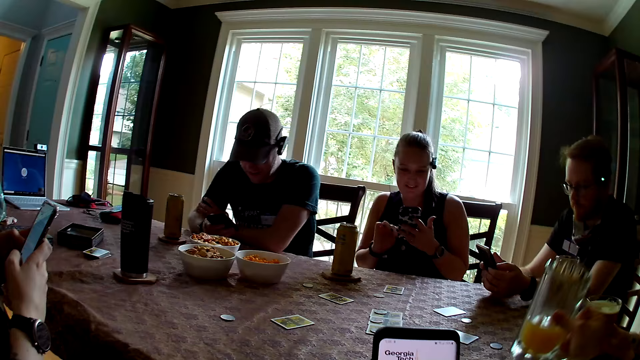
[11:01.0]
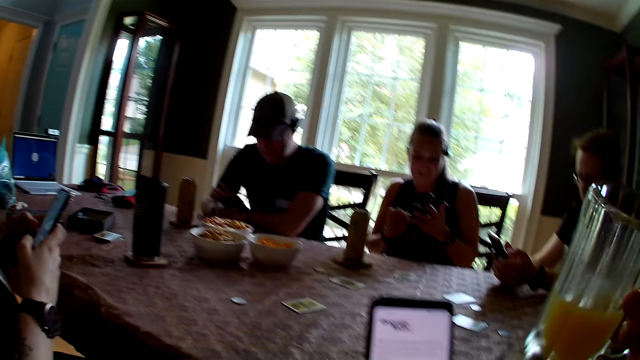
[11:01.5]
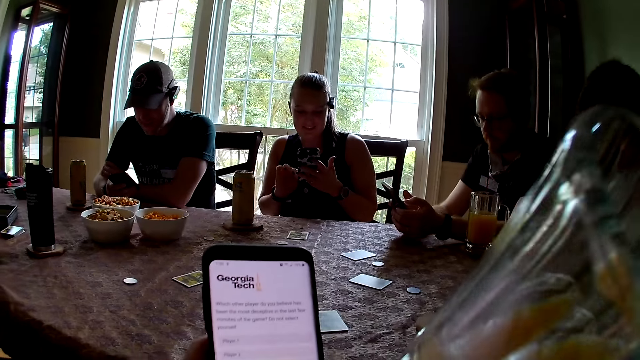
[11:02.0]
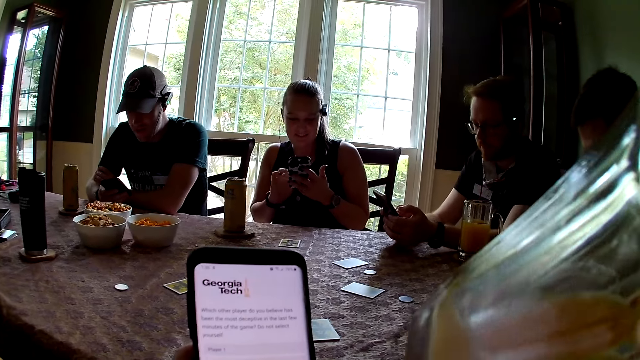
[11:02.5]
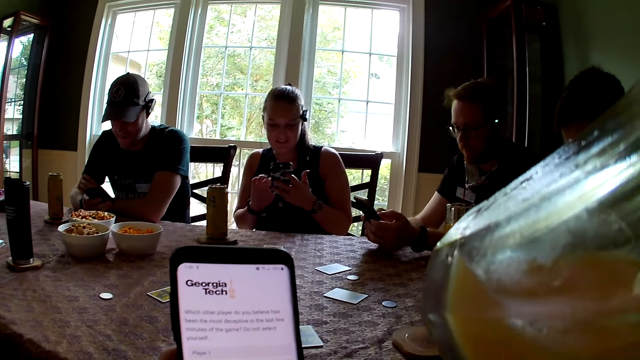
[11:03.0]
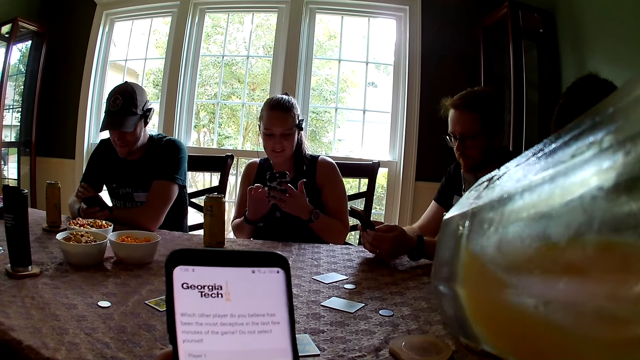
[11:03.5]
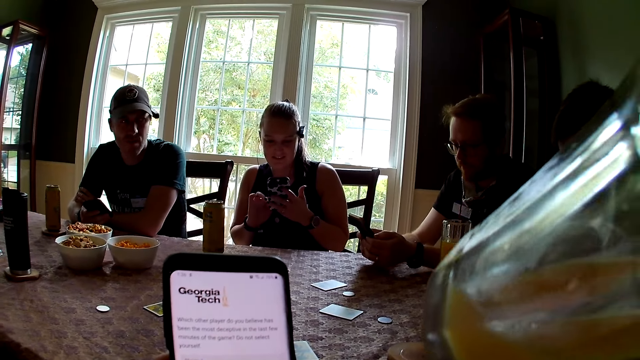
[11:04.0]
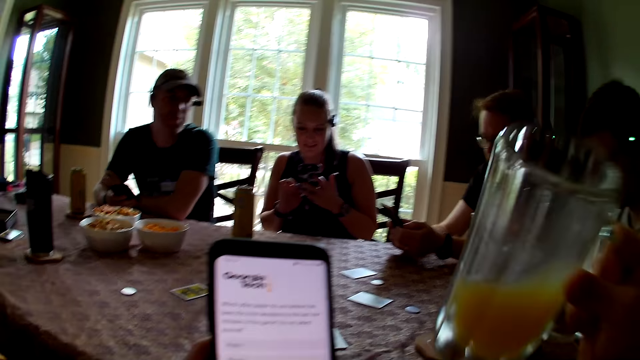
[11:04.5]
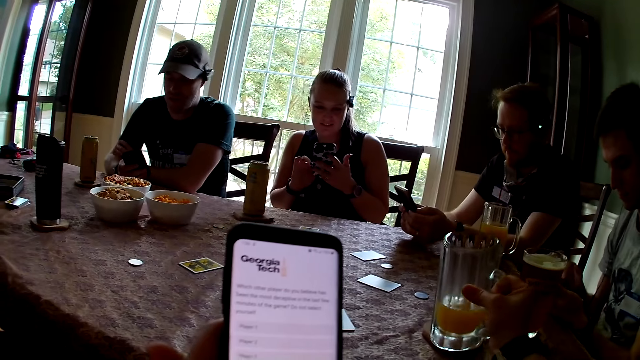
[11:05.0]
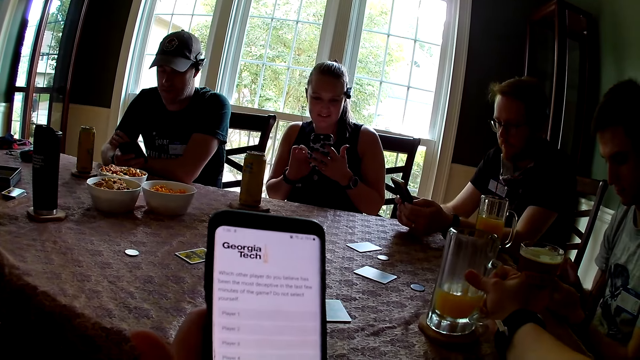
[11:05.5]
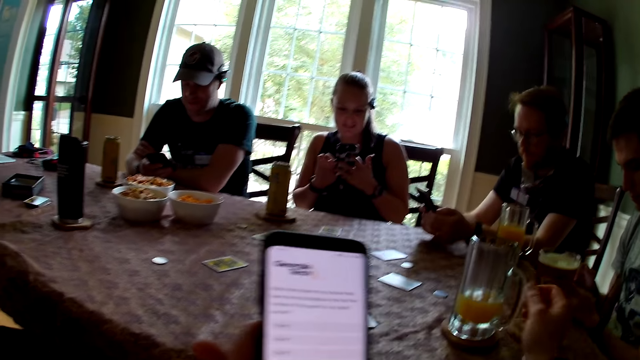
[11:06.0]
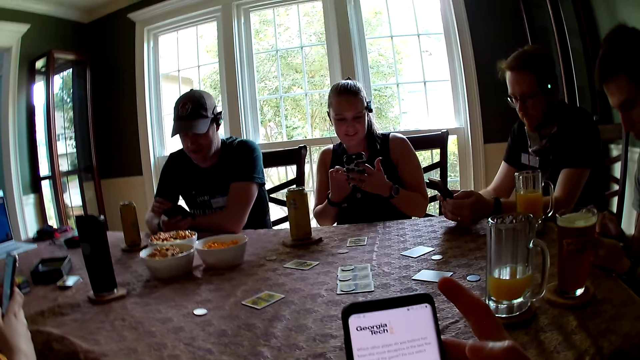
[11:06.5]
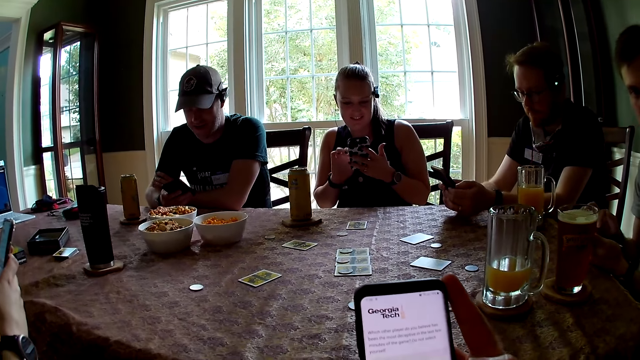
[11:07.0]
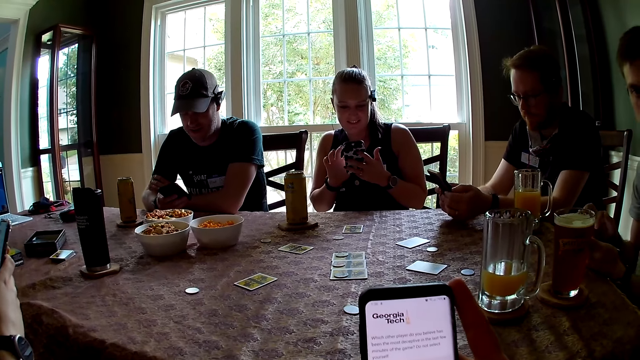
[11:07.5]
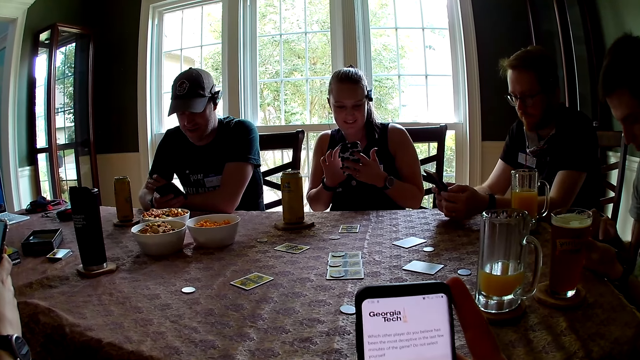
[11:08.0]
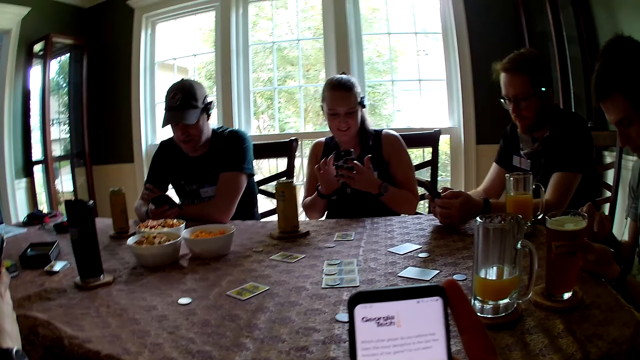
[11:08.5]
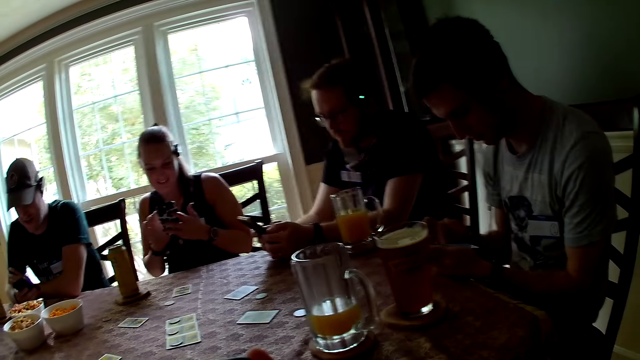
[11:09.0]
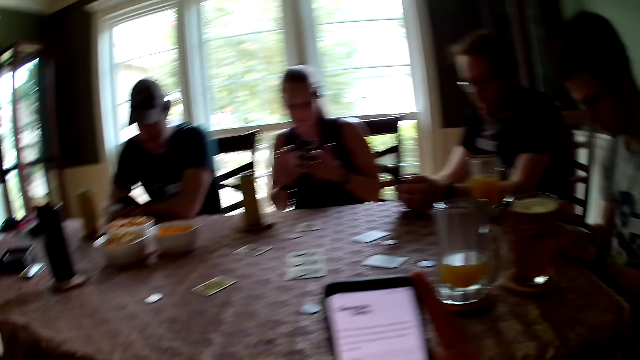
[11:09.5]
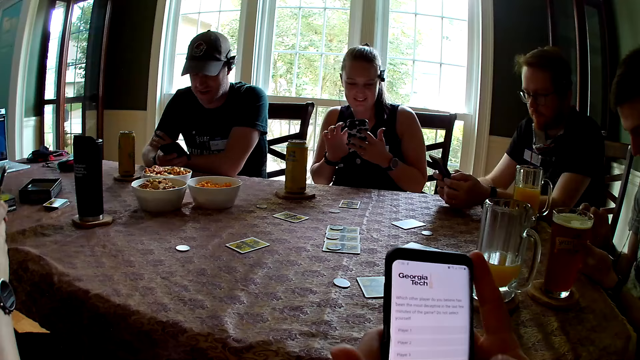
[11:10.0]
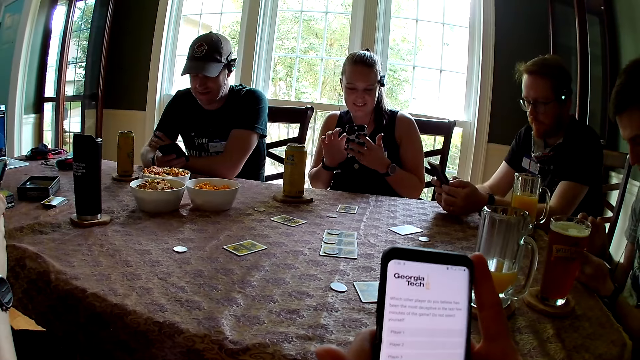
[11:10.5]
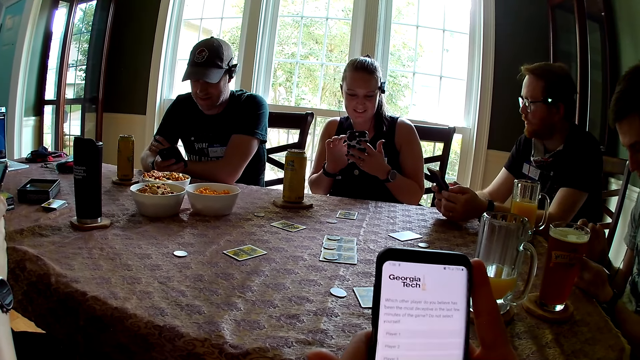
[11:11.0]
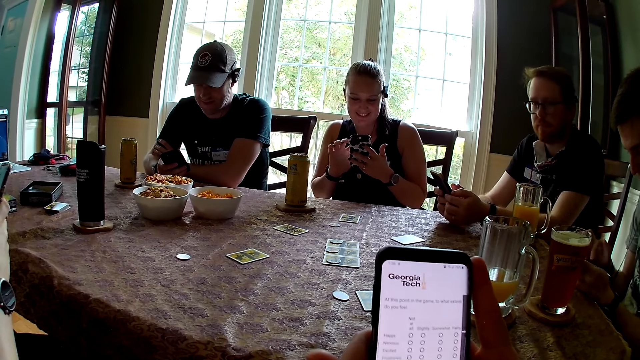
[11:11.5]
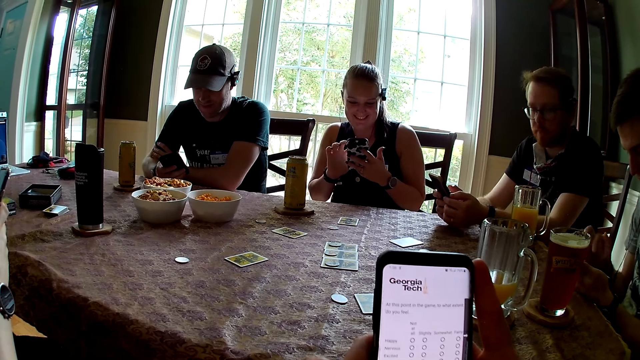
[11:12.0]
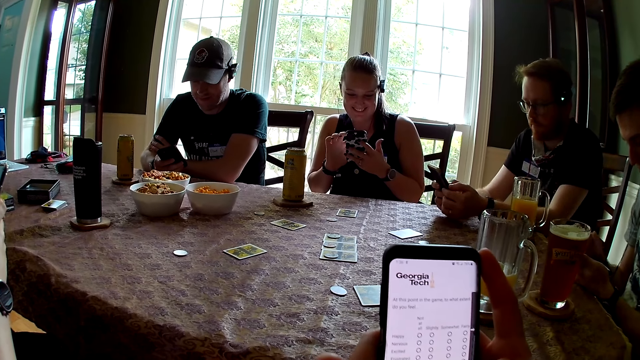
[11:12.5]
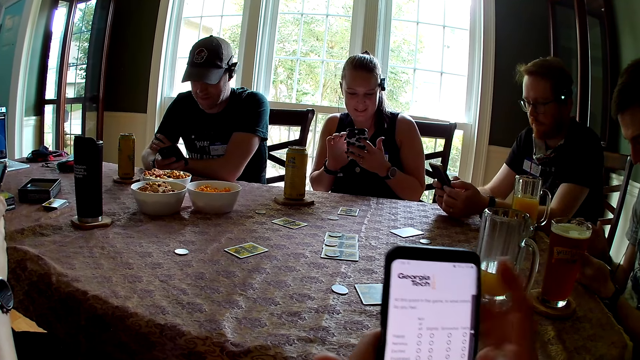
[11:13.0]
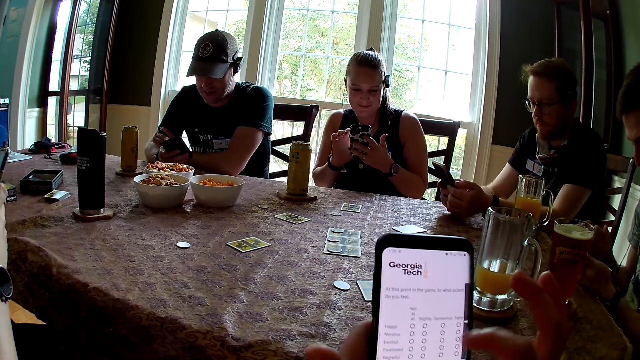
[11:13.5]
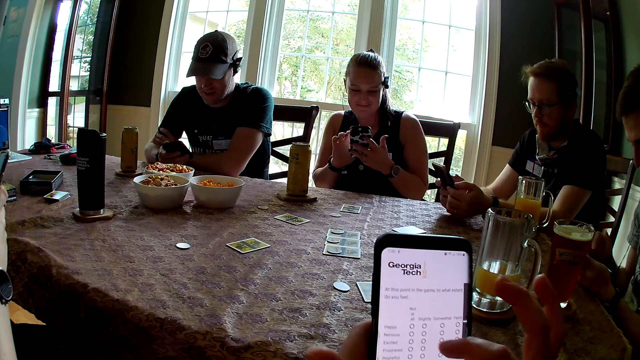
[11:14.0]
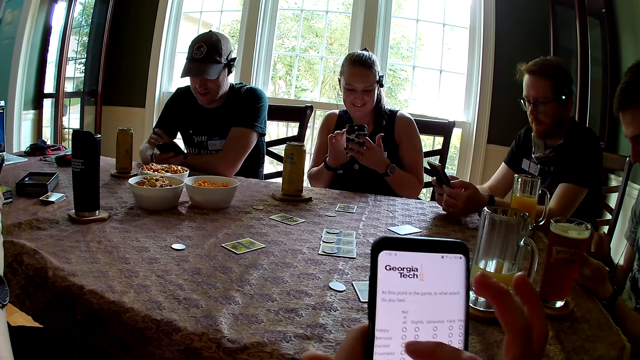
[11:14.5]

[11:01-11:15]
The camera wearer carries a cup or glass of juice from a coaster with her right hand. She looks around. She drinks from the glass in the right hand. She drops the cup of juice on the coaster. She operates the phone with both hands. She looks around. She operates the phone with both hands.

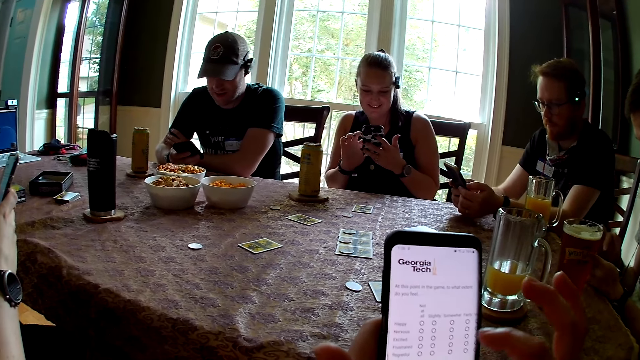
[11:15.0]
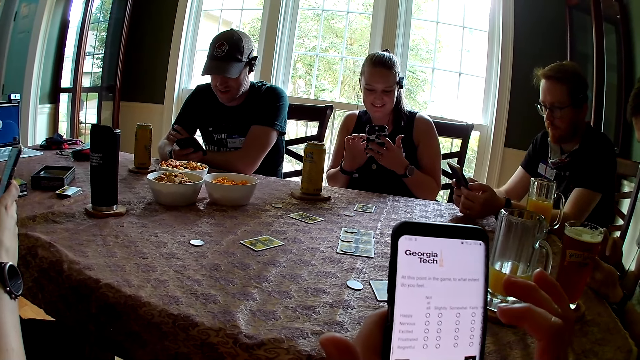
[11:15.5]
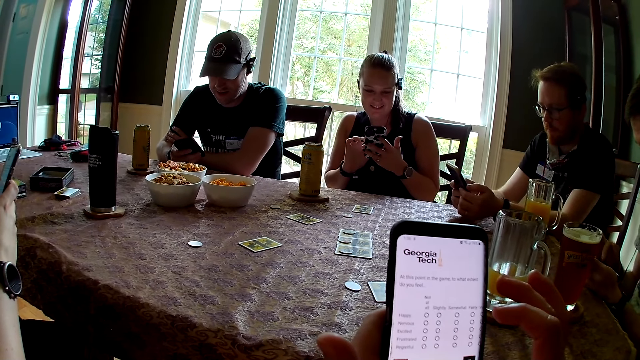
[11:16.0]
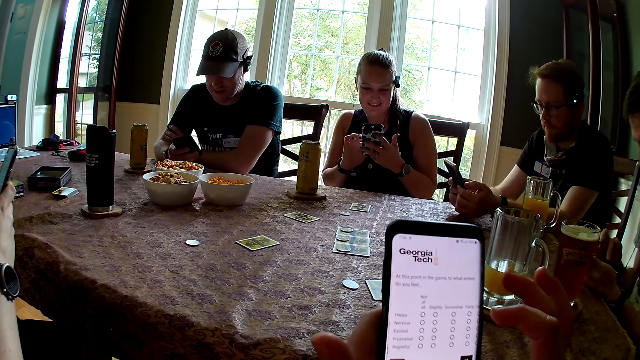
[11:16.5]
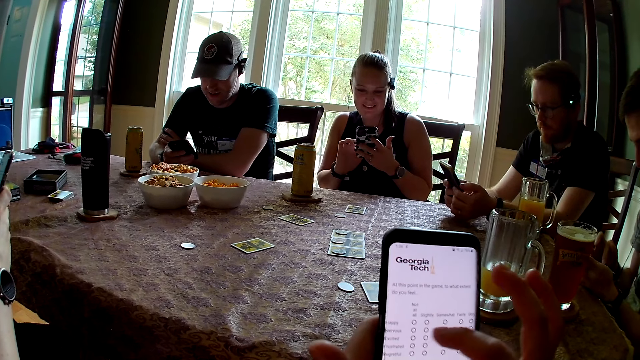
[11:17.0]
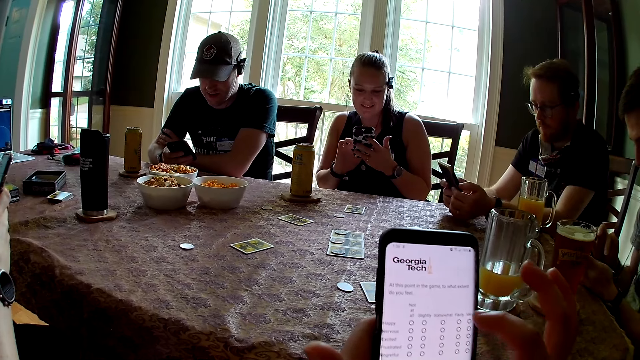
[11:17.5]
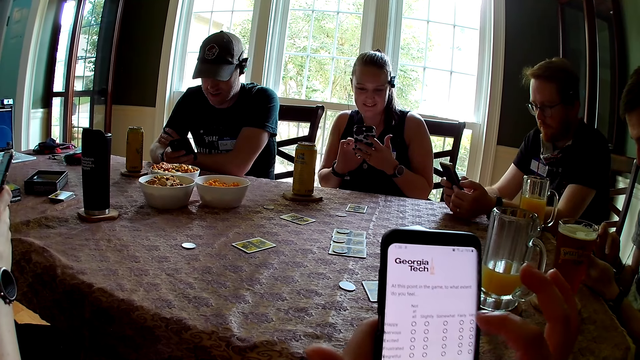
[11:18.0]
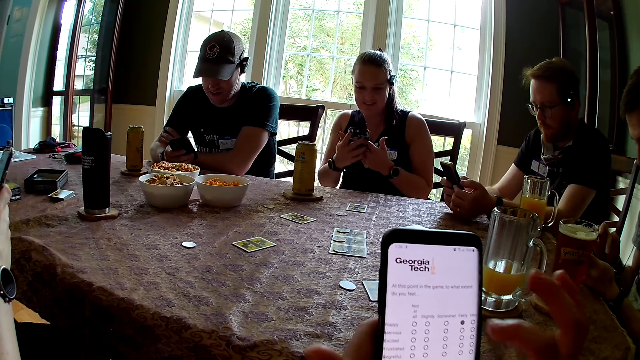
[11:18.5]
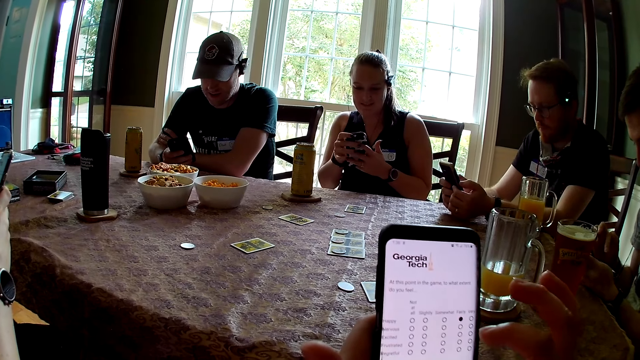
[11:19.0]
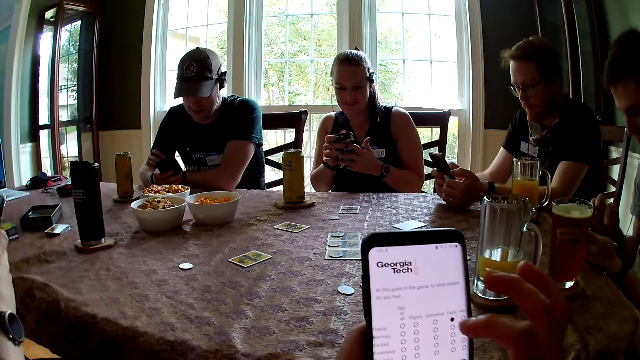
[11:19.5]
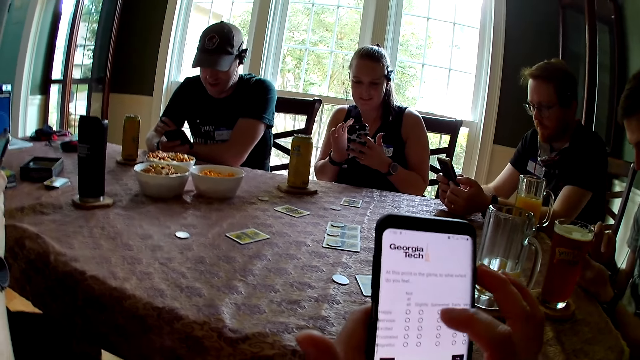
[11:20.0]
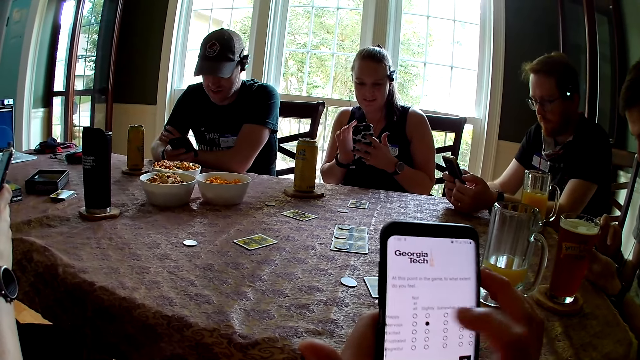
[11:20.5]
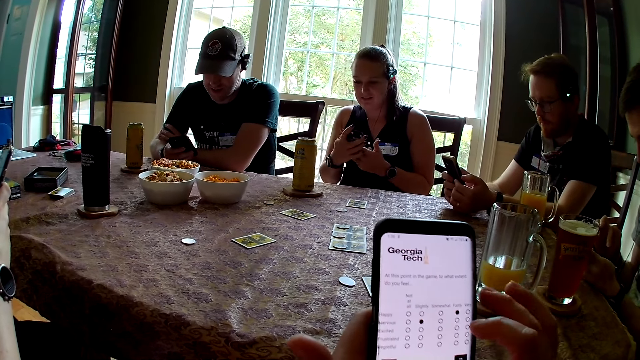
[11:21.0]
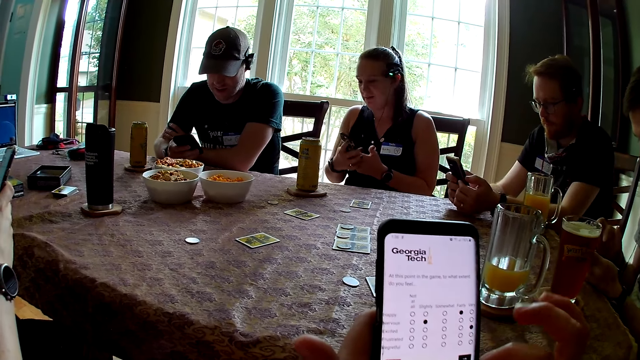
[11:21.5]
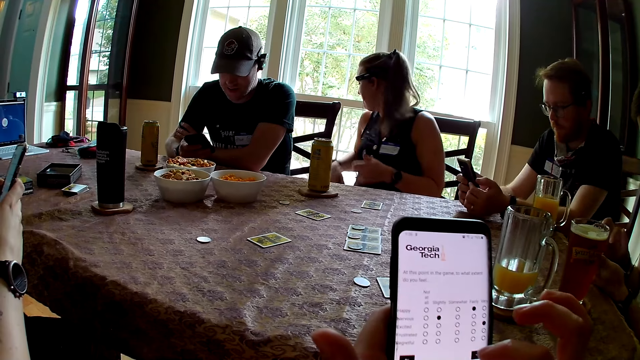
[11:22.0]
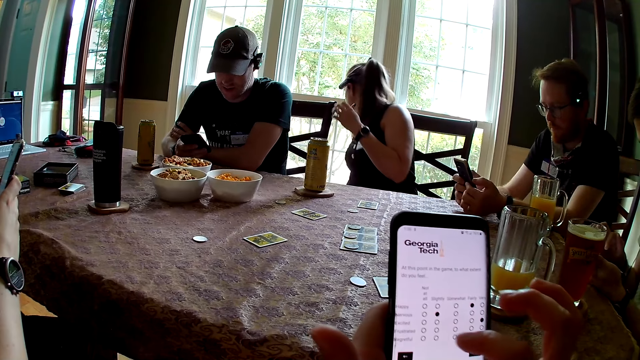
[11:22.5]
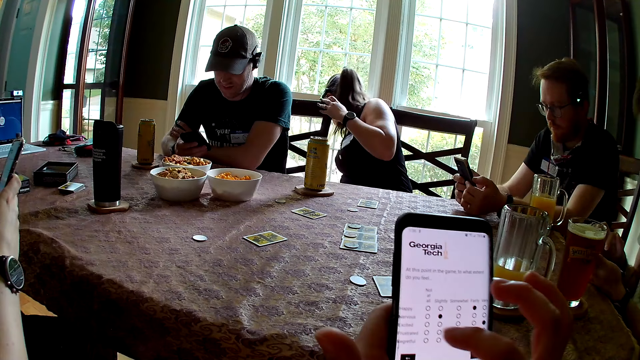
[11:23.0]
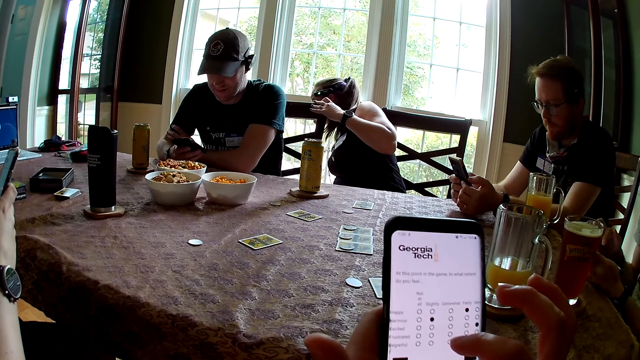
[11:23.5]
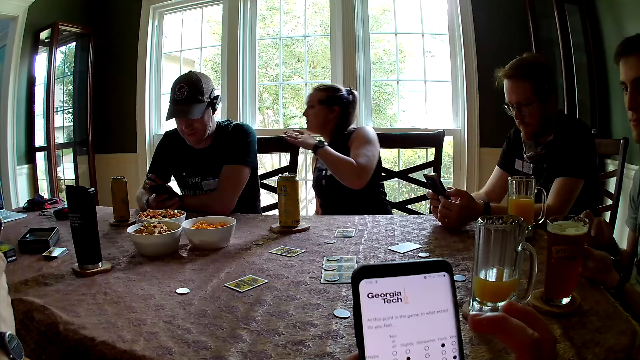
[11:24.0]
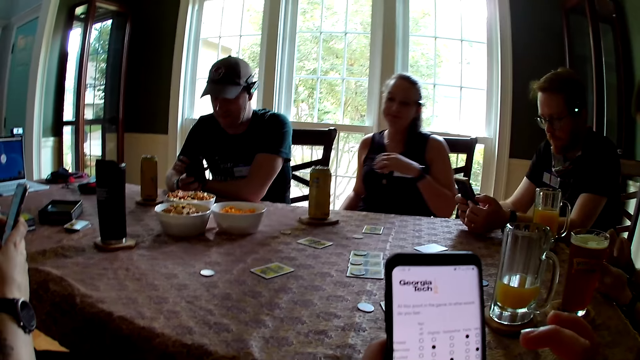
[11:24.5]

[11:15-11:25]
A woman puts away the phone.
